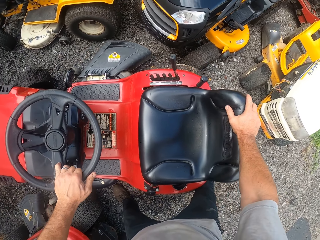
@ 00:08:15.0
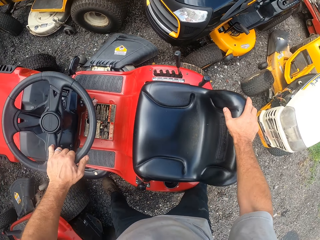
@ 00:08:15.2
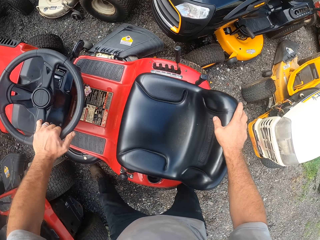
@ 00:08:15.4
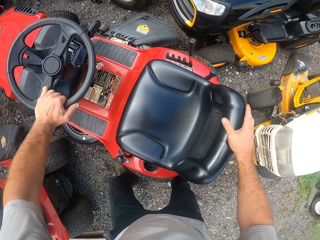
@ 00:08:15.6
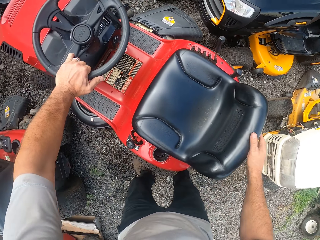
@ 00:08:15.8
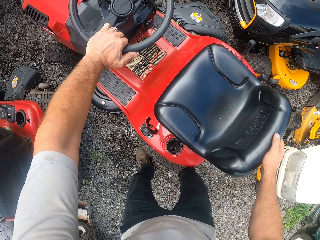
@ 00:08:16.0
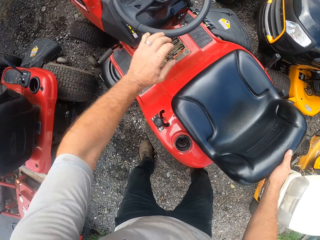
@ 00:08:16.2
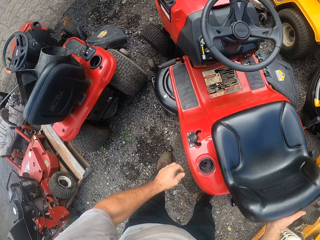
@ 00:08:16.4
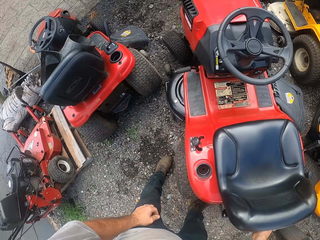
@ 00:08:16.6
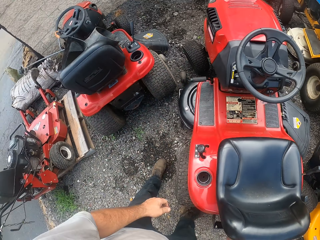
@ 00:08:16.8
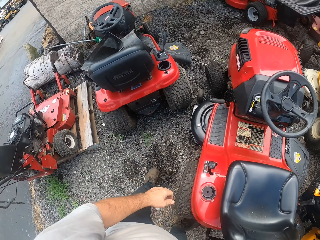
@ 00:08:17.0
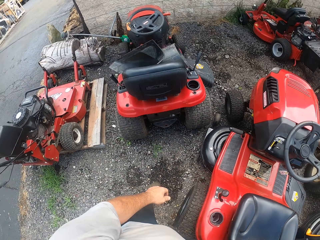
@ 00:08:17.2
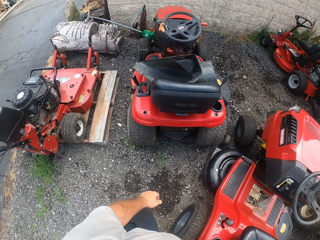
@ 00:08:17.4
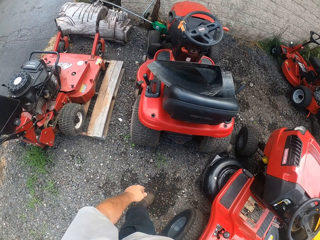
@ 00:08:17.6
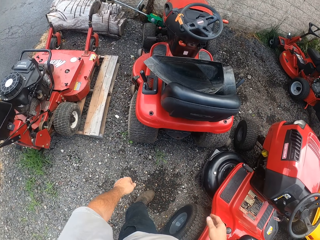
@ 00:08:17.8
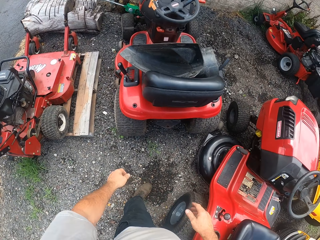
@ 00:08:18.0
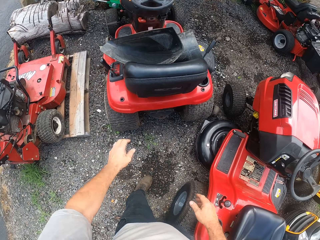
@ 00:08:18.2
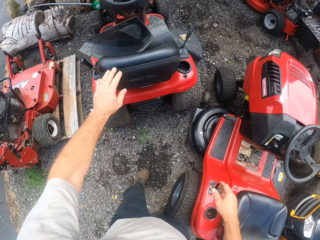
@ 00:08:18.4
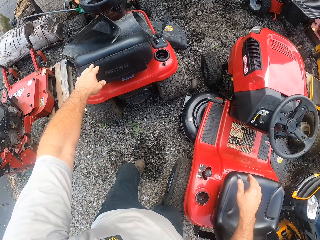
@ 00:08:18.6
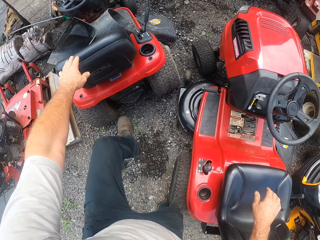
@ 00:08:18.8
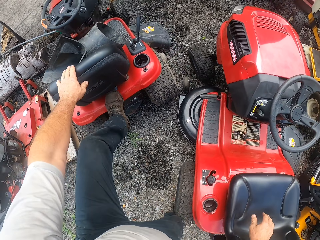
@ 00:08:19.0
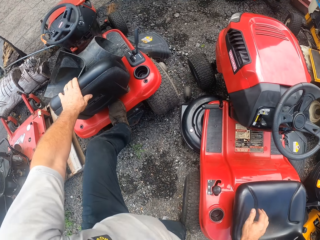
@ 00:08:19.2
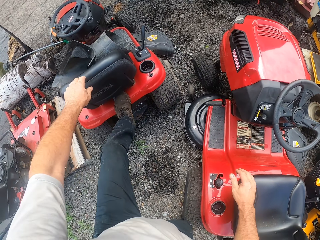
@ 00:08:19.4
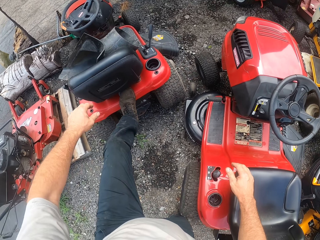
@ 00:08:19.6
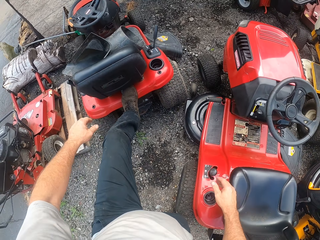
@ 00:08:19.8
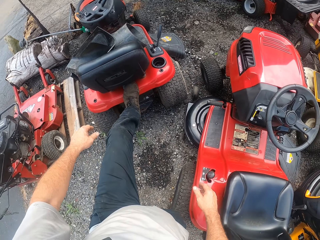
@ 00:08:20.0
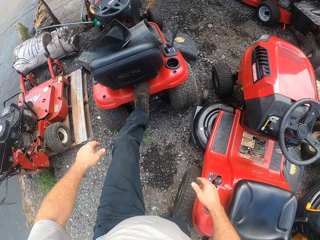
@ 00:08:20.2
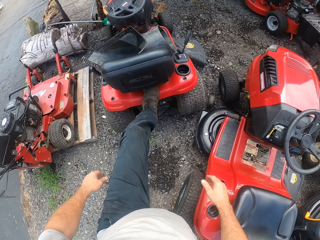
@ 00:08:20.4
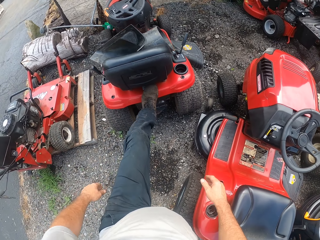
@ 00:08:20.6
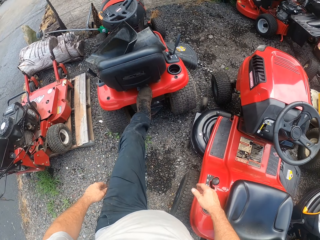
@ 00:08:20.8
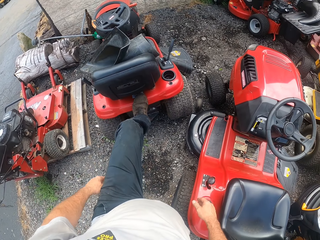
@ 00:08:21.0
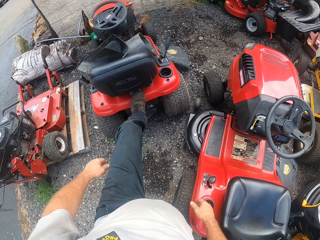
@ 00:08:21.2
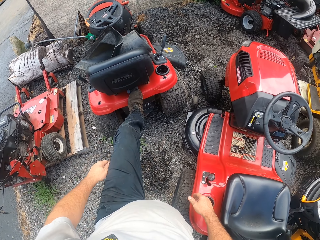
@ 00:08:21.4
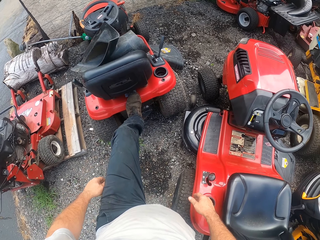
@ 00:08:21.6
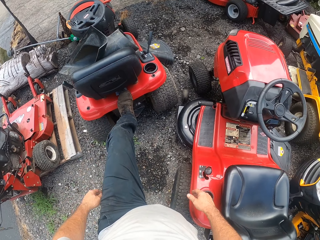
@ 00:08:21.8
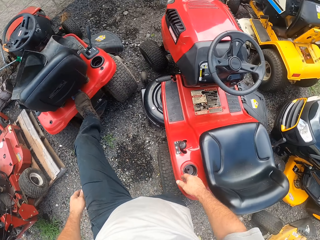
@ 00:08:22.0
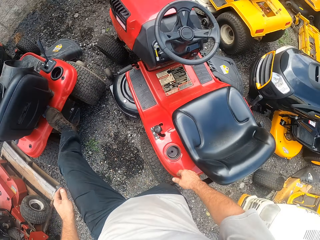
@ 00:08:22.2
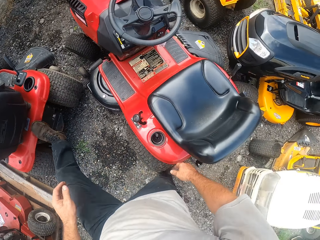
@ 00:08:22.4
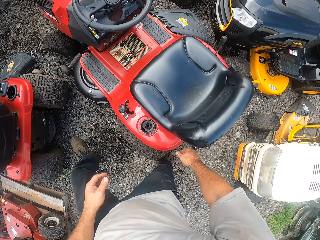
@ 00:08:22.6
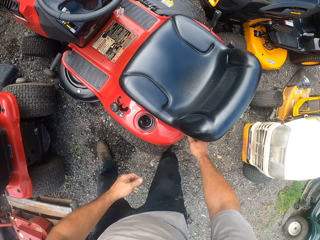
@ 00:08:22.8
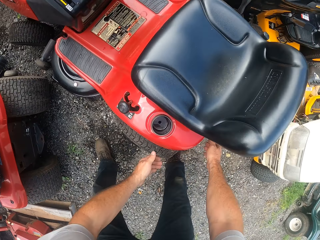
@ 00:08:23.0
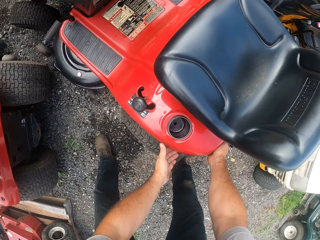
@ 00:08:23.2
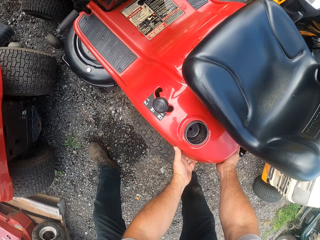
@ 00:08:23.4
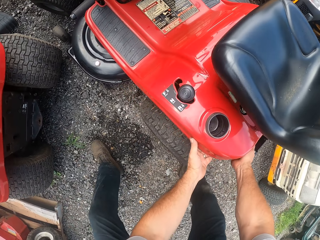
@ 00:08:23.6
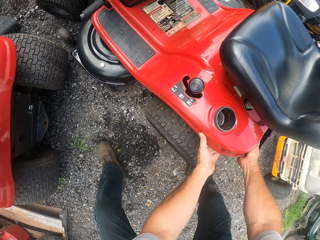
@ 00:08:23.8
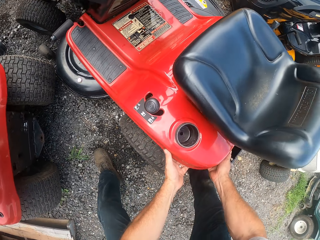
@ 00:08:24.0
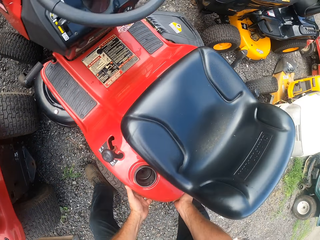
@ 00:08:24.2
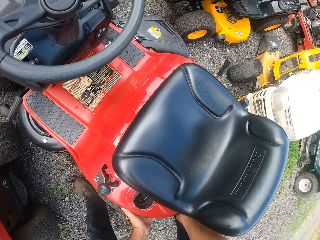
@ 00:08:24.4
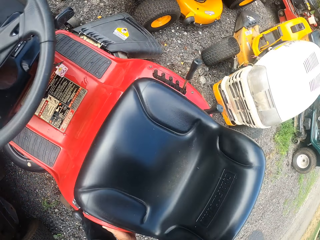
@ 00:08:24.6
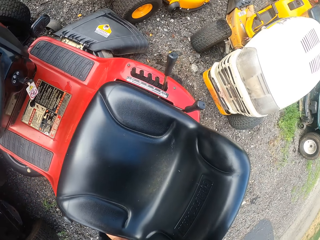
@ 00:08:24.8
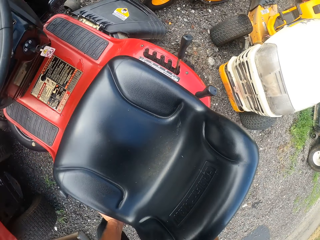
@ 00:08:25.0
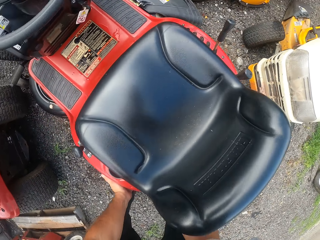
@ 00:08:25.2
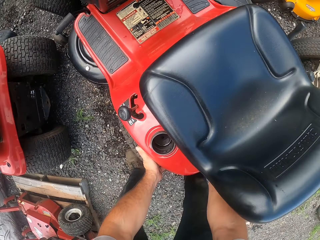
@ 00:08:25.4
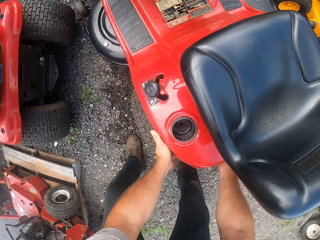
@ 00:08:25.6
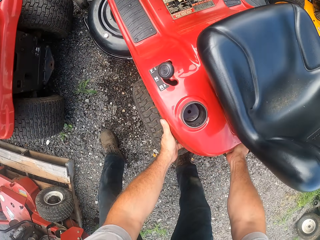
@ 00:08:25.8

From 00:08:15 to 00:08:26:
The camera wearer reverses the lawn tractor. He pulls the other lawn mower with both hands. He removes a hand from the steering wheel, stands up, and moves the right hand. He holds the lawn tractor and steps on the lawn tractor. He pushes the other lawn mower with his left leg. He removes a hand from the lawn tractor, removes a leg from the lawn tractor, and holds the lawn tractor. He moves the other lawn mower with both hands.

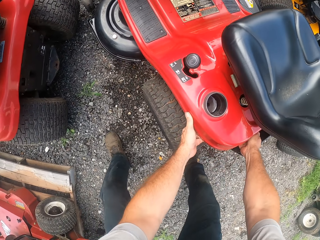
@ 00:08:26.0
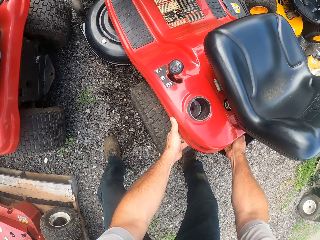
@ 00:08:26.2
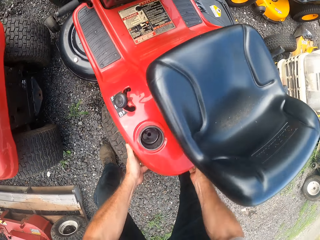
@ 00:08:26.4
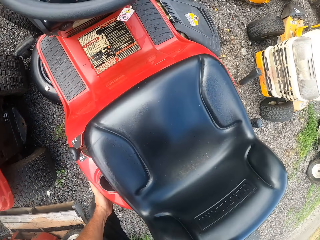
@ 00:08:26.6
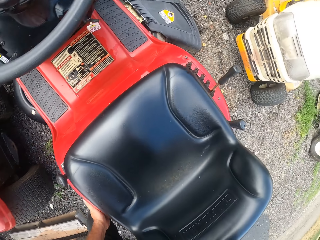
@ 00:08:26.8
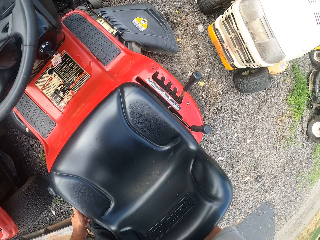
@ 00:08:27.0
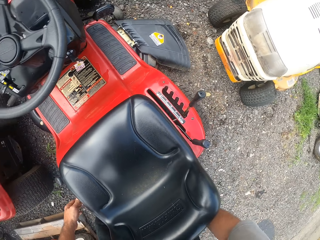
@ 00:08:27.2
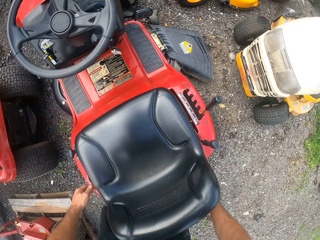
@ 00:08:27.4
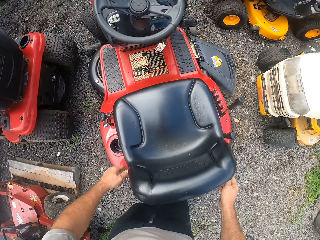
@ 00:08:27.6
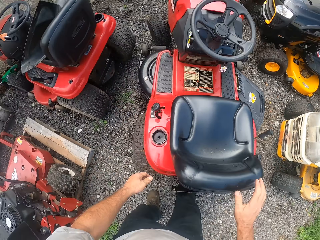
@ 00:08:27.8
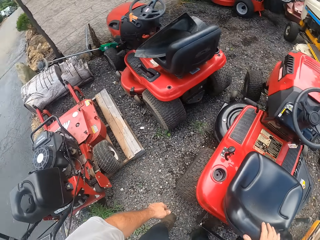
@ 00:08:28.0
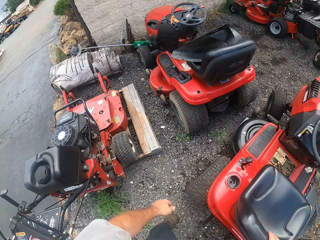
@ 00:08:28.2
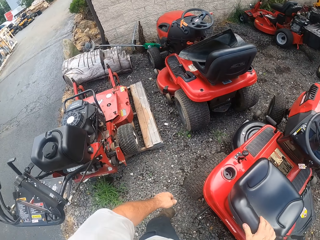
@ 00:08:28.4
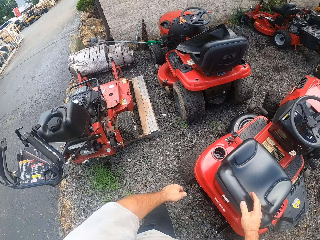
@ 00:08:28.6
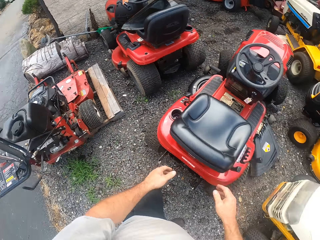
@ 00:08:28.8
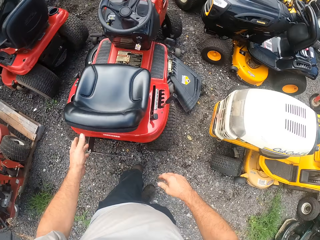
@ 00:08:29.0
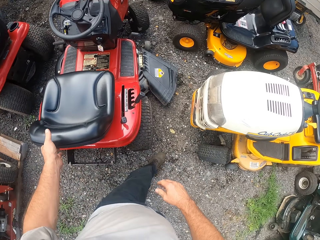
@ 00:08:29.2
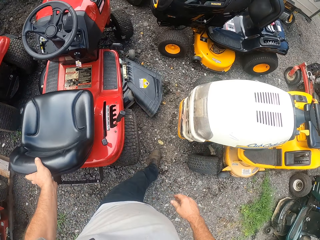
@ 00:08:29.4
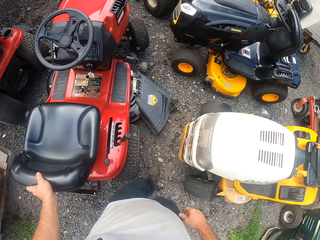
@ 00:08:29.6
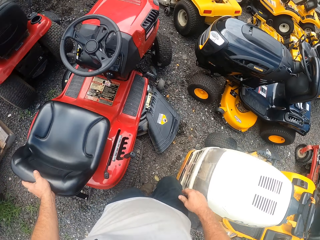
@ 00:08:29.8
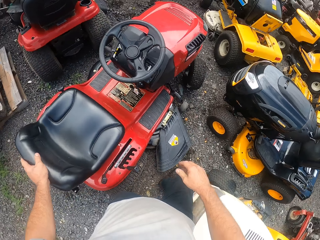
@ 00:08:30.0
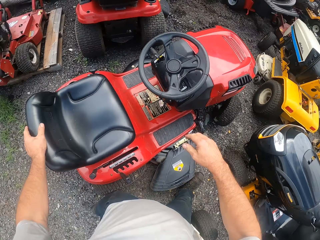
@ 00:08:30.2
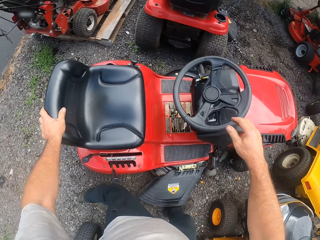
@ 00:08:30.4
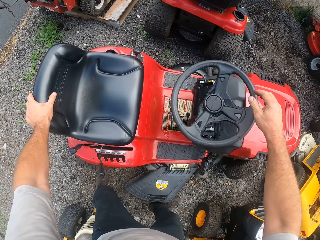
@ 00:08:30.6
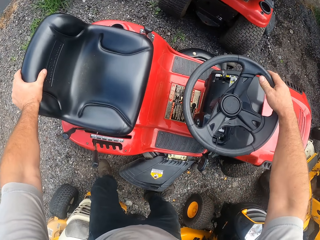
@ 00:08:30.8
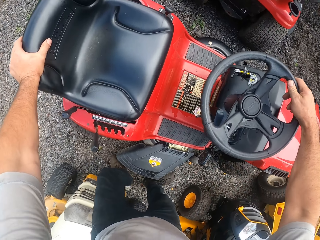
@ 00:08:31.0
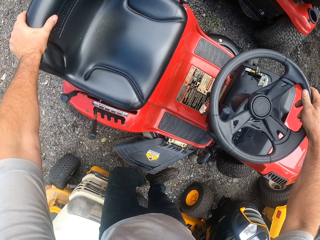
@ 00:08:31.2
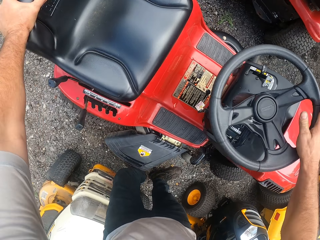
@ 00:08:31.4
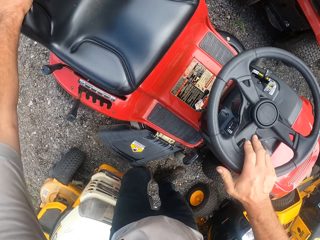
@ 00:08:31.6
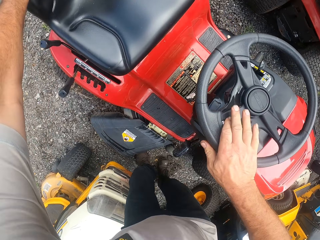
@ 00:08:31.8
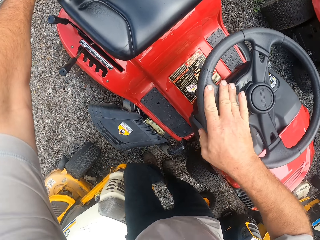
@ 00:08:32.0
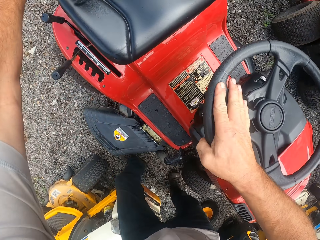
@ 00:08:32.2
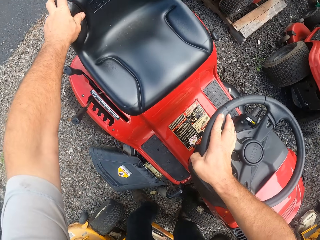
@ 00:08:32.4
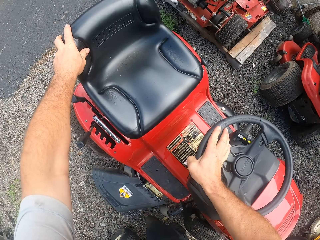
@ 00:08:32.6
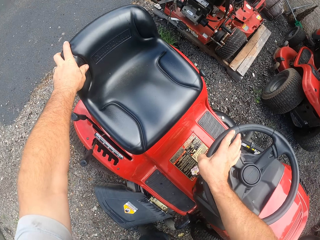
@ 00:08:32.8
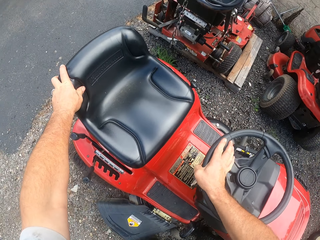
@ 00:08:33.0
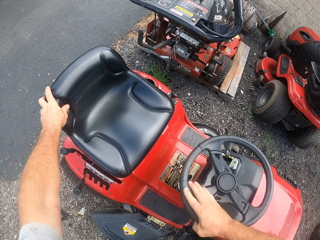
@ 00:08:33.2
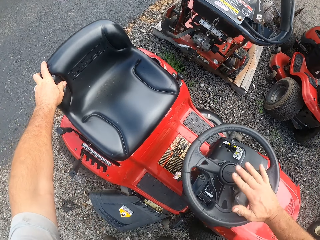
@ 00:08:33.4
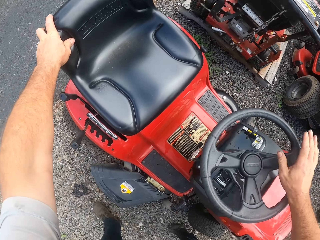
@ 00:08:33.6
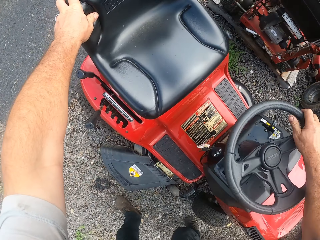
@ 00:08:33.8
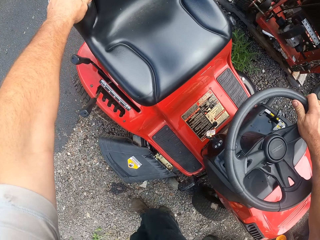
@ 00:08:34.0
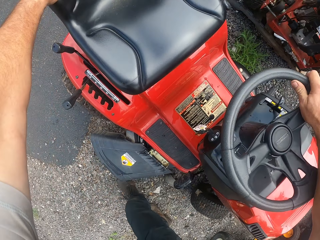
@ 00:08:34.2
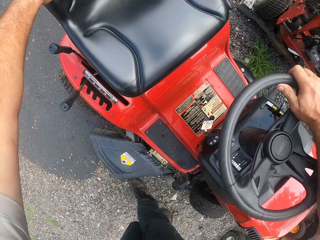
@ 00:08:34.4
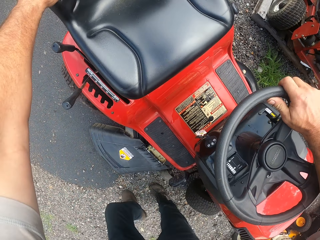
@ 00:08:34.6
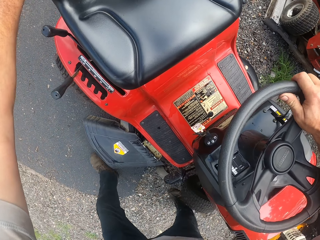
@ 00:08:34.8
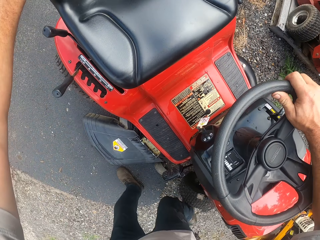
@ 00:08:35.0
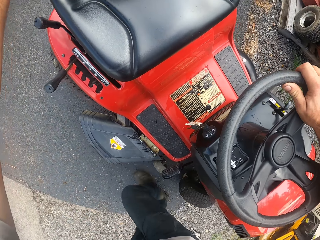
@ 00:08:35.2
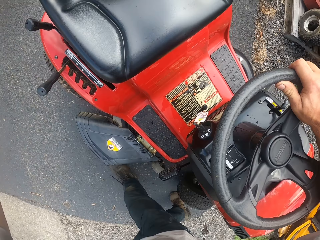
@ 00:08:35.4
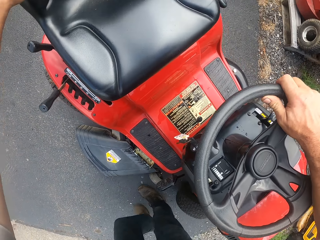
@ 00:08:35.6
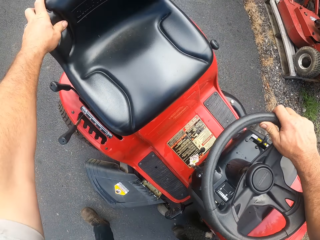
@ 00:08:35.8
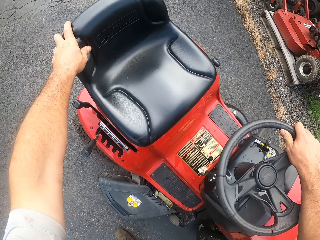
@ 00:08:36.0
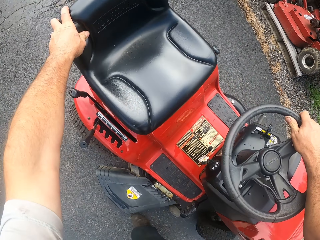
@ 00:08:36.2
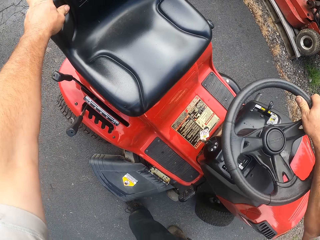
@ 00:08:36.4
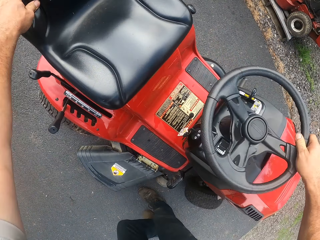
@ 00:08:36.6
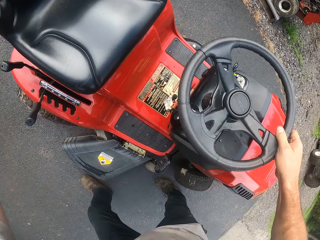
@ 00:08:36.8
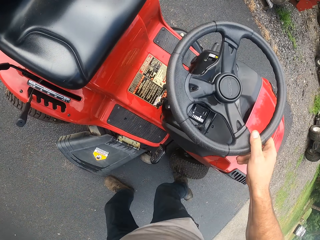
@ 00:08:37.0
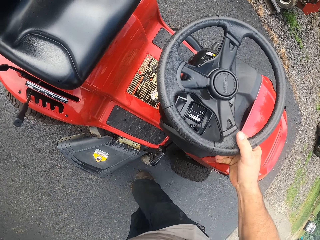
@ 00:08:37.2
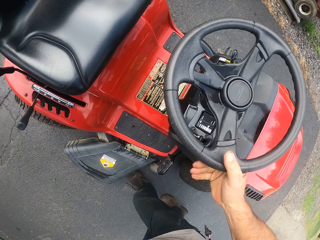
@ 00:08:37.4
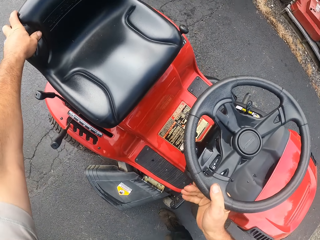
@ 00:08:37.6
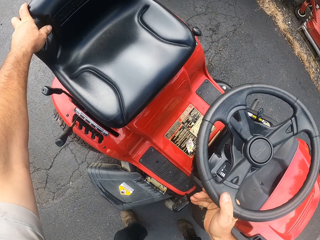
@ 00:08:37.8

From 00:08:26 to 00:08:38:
The camera wearer touches the lawn tractor, removes a hand from the lawn tractor, walks to the other side, and holds the lawn tractor. They hold the steering wheel. They push the other lawn mower with both hands. They drive the lawn tractor.
